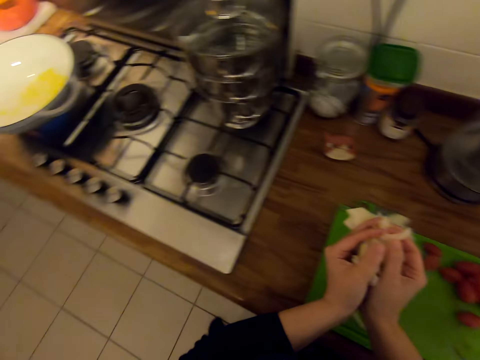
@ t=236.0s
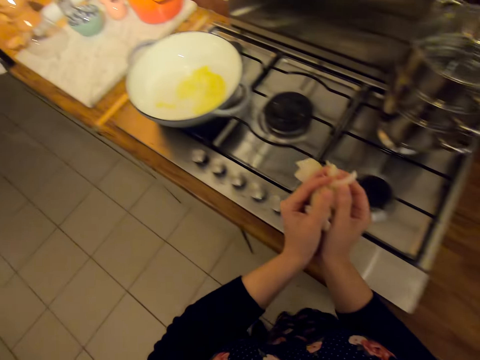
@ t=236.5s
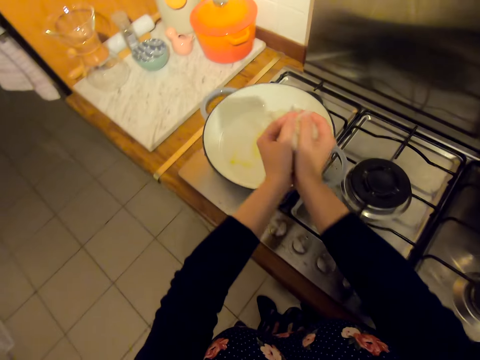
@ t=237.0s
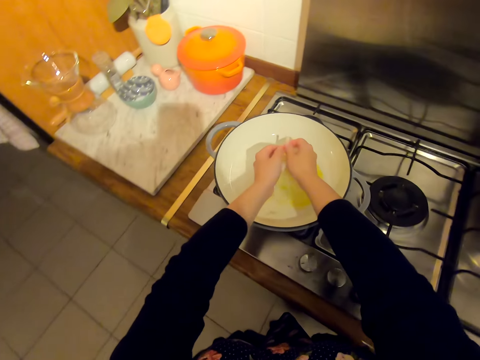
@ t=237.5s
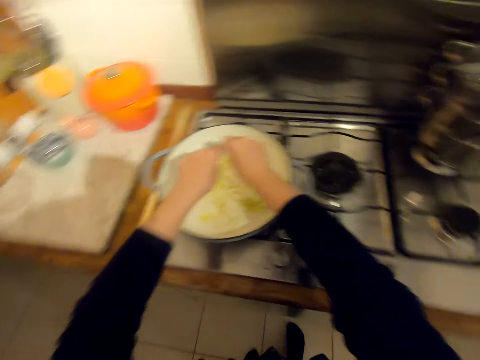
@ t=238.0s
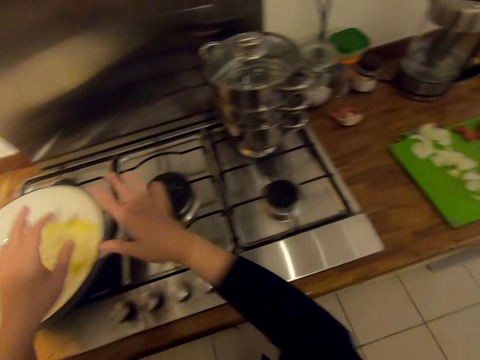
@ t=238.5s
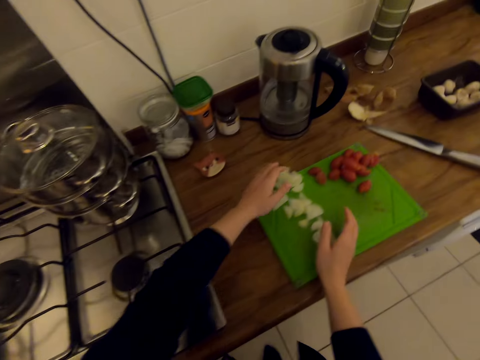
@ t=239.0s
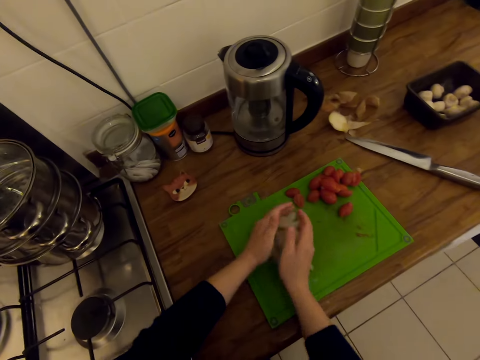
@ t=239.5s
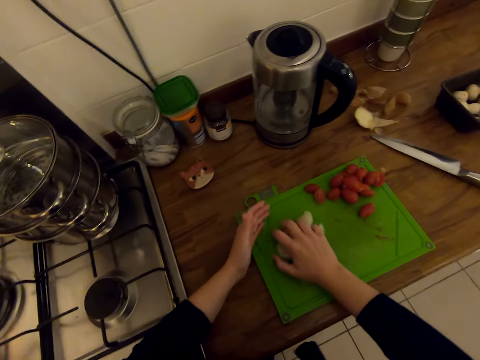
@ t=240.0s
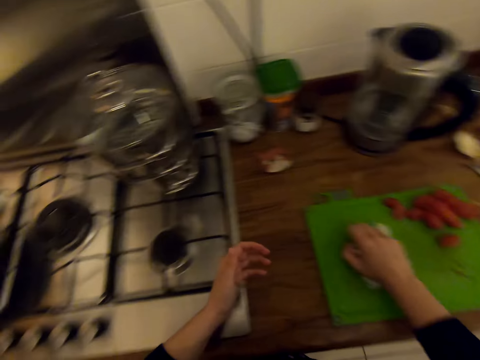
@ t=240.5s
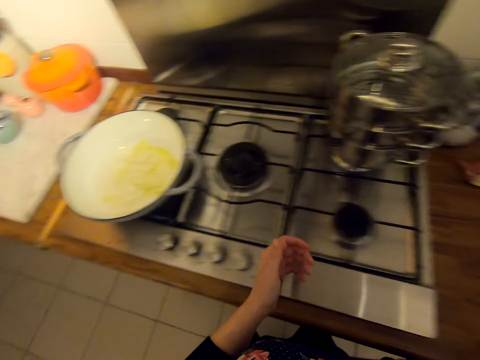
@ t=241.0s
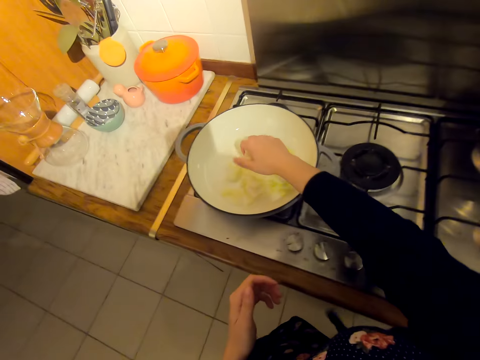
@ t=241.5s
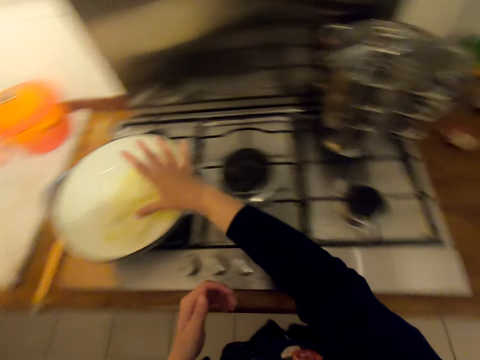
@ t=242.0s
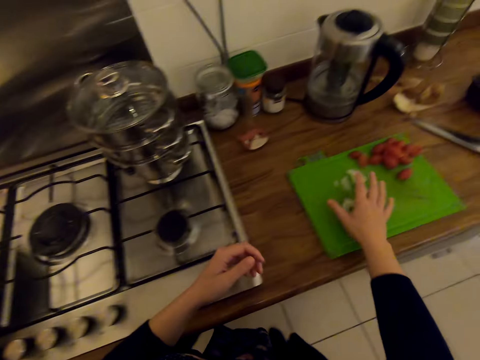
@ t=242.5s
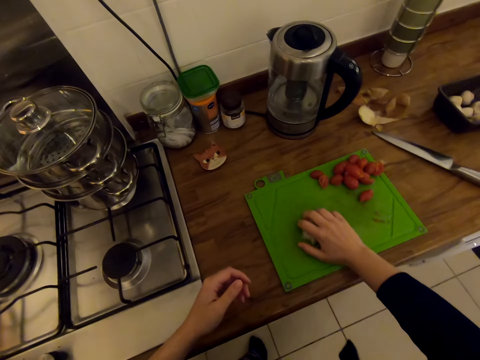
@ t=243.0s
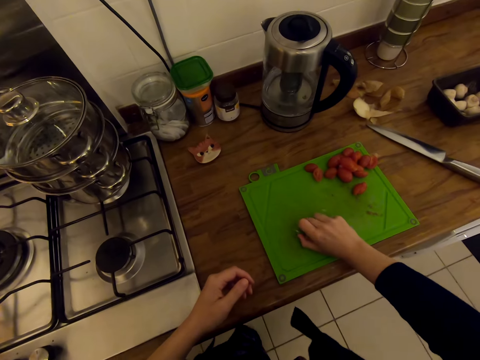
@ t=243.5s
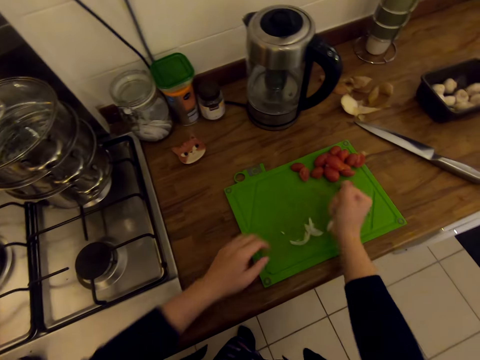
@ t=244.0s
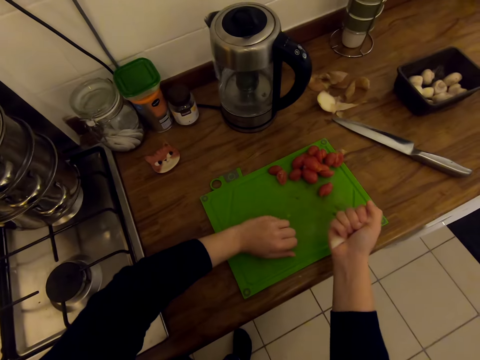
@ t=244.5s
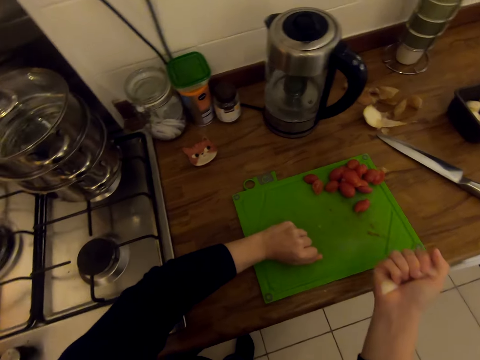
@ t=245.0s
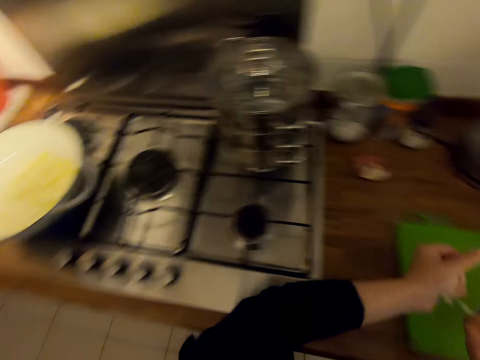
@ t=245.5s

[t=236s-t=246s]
The camera wearer walks to the saucepan. He puts the onions in the saucepan. He turns. He scoops the cut onions on the chopping board with his hands. He turns. He puts the onions in the saucepan. He turns. He scoops more onions on the chopping board with his hands.

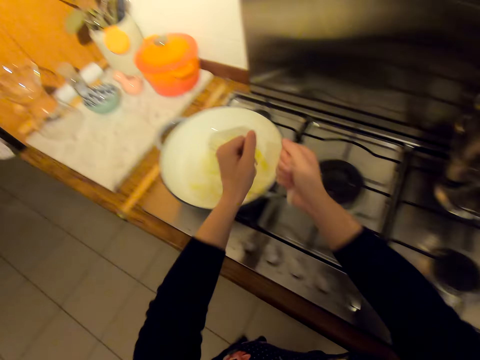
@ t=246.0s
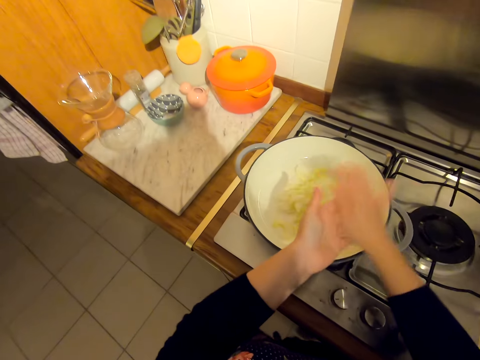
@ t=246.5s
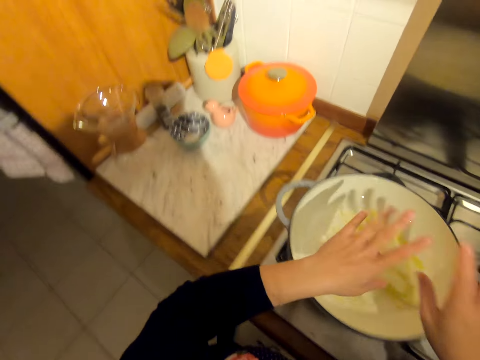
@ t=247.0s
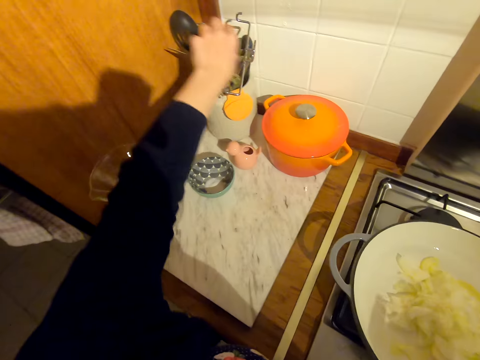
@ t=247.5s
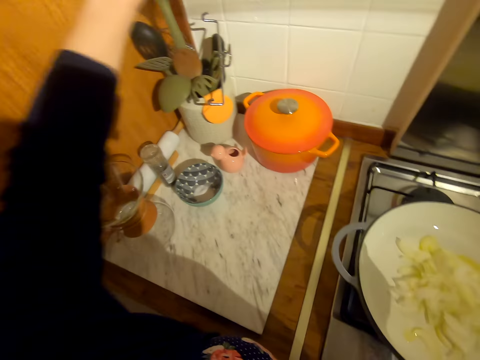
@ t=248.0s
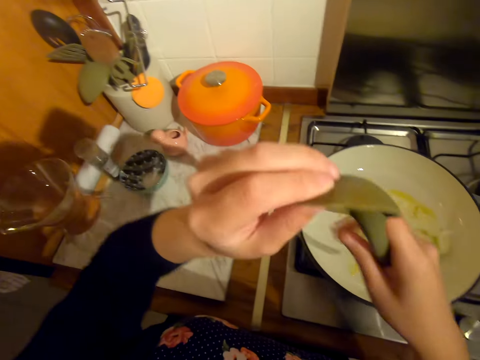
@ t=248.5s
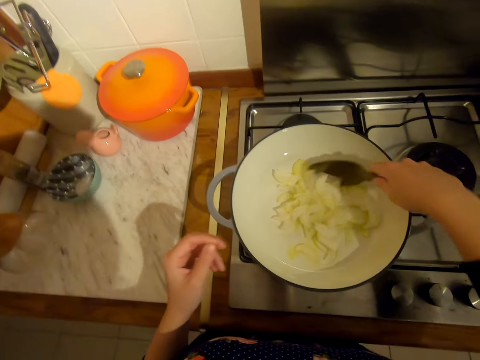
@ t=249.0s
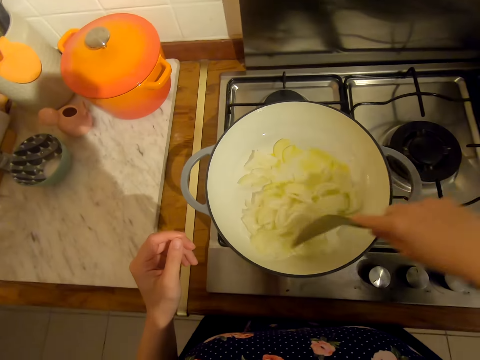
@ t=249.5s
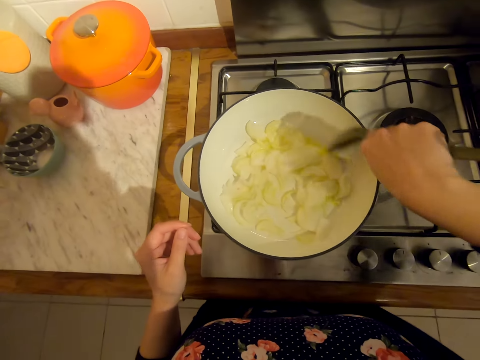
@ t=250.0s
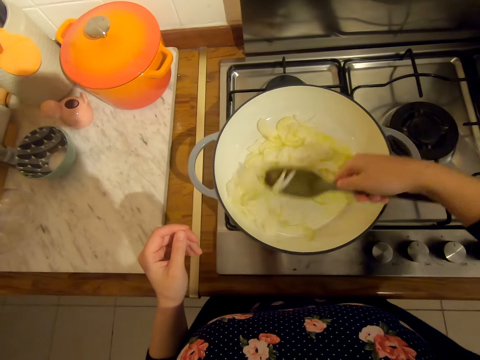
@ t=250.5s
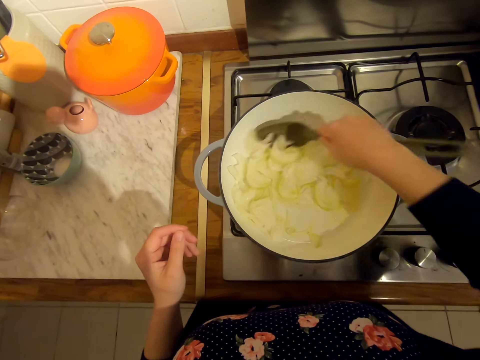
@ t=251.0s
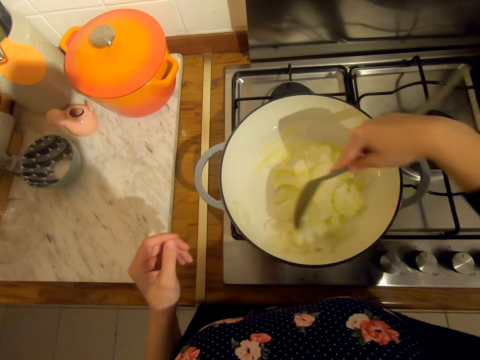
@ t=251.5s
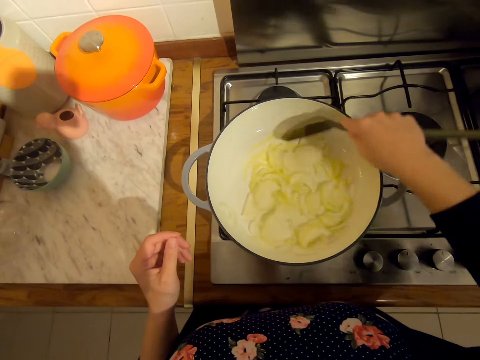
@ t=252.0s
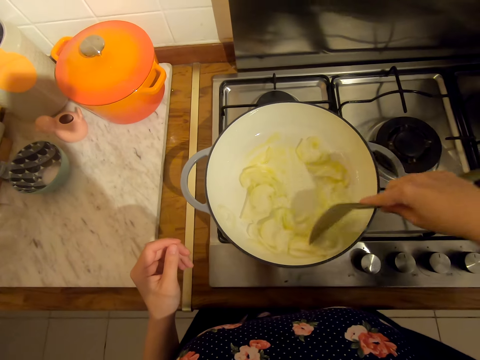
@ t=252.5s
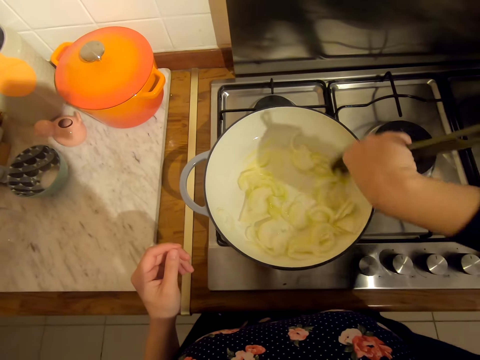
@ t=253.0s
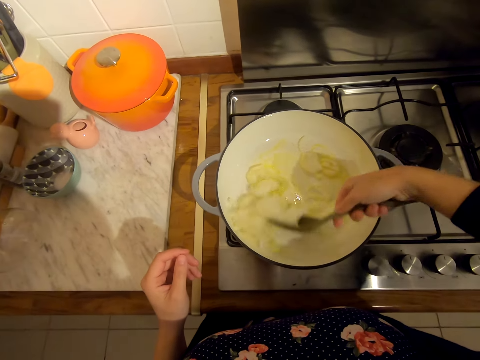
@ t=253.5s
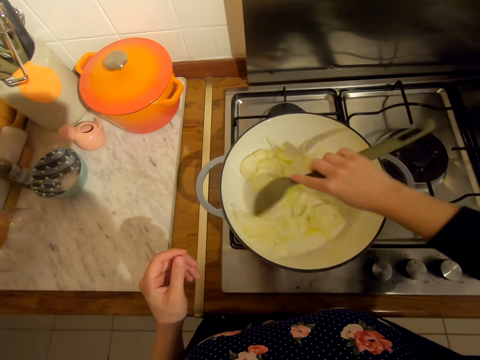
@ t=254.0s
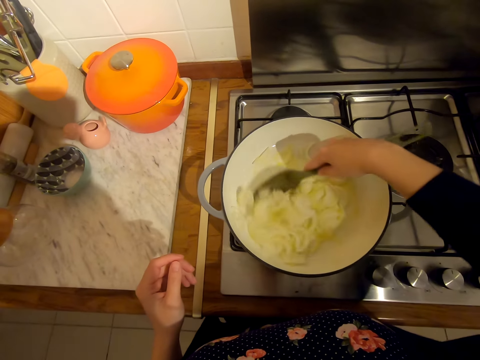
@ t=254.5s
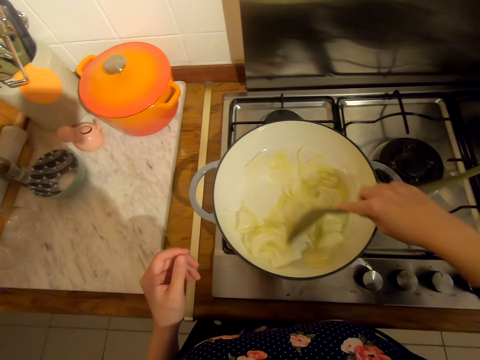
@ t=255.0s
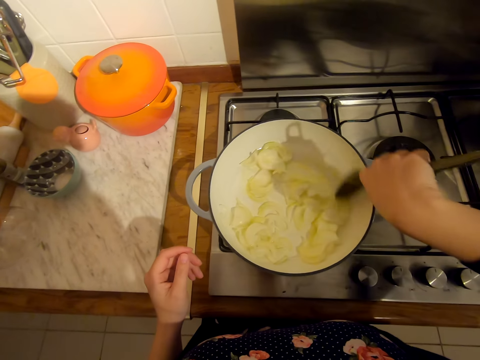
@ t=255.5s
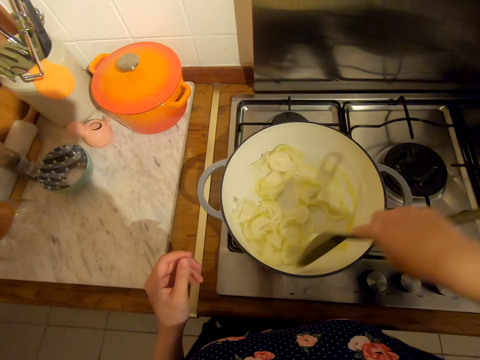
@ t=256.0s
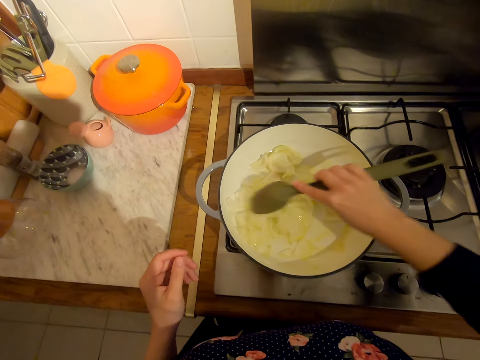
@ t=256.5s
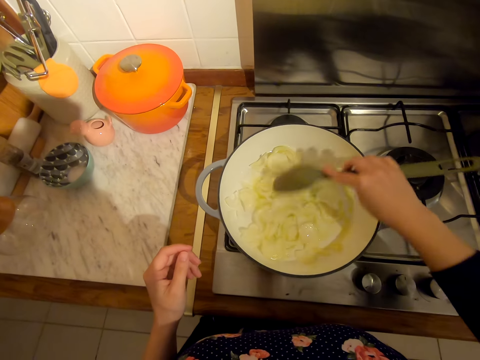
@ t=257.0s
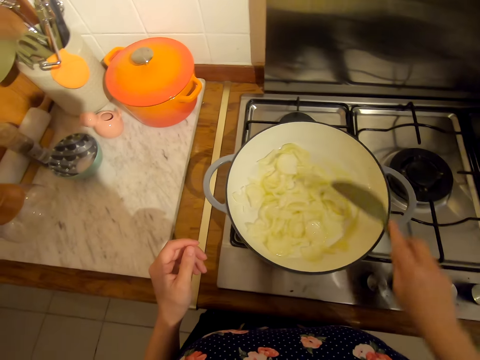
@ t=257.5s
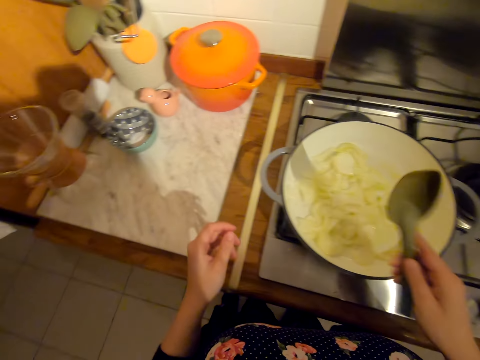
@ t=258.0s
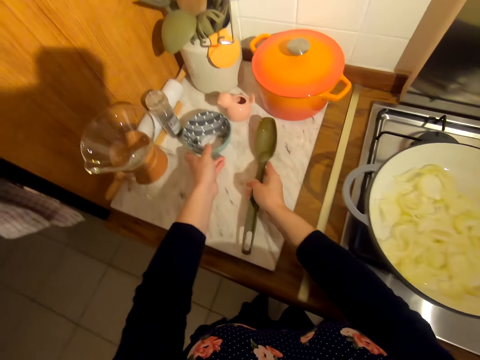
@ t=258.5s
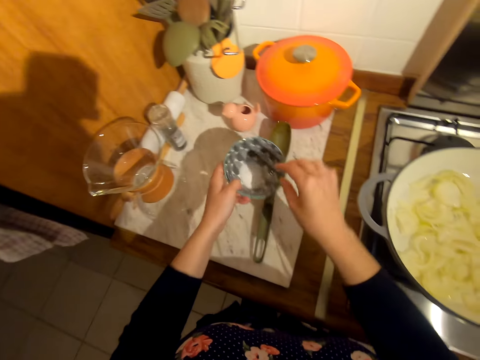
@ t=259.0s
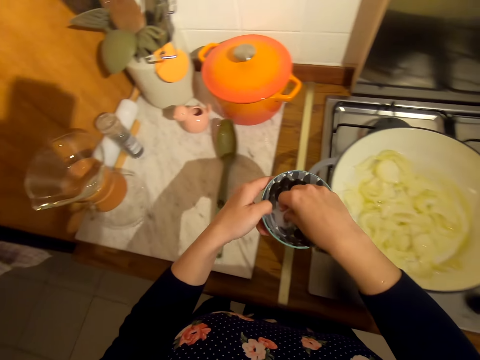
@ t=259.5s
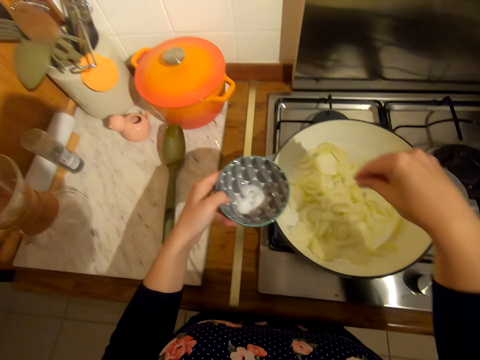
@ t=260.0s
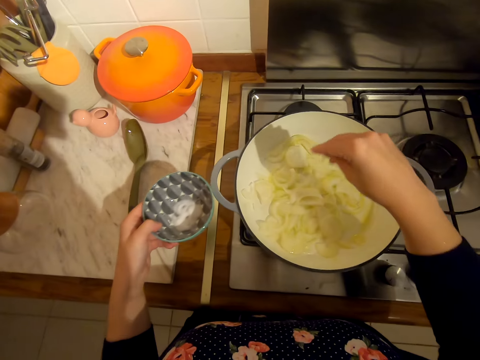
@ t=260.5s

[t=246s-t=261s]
The camera wearer turns. They put the onions in the saucepan. They wipe the onions from the hands. They pick up the serving spoon on the countertop. They stir the onions in the cooking pan with the serving spoon. They put the serving spoon on the countertop. They scoop salt. They add the salt in the onions in the cooking pan.

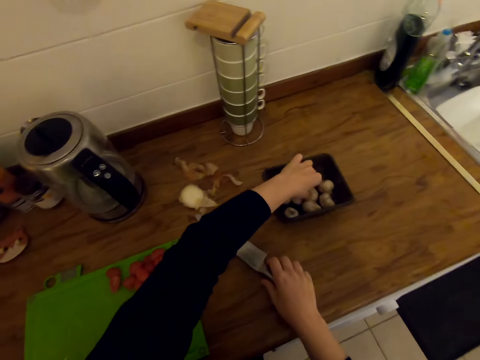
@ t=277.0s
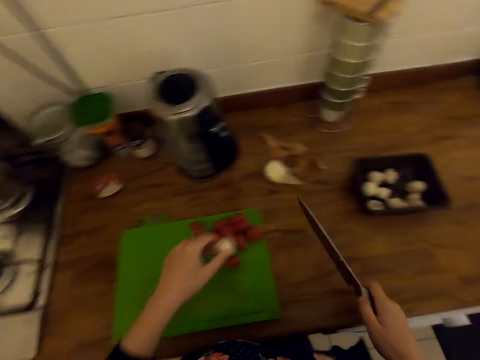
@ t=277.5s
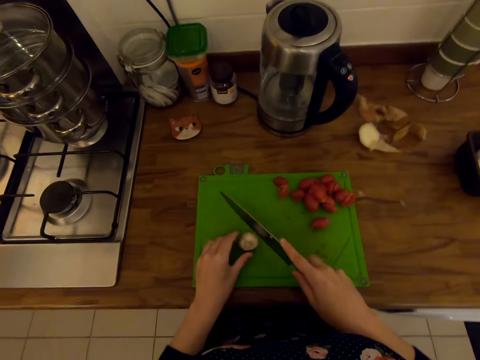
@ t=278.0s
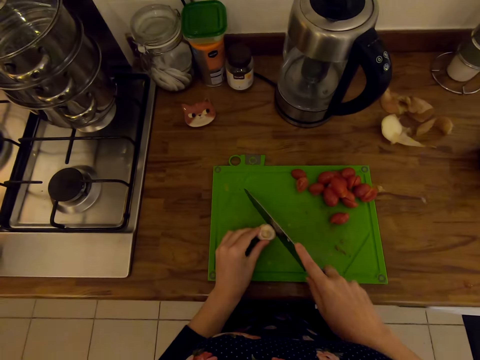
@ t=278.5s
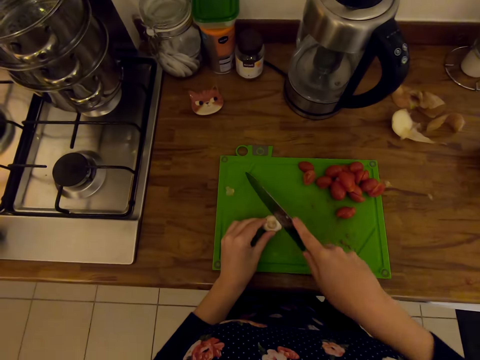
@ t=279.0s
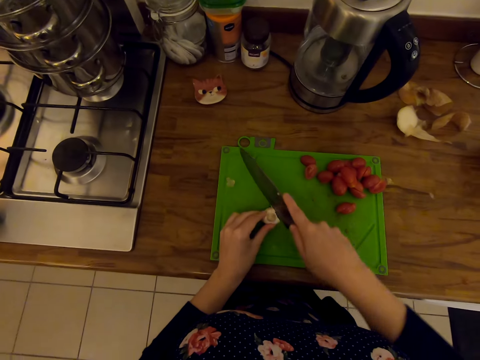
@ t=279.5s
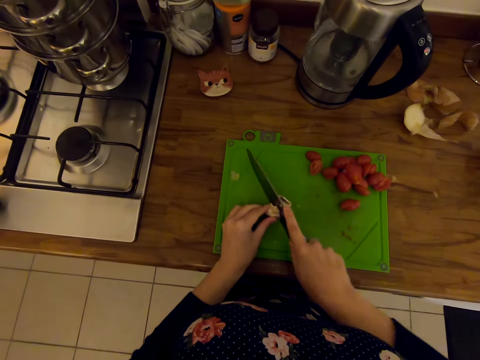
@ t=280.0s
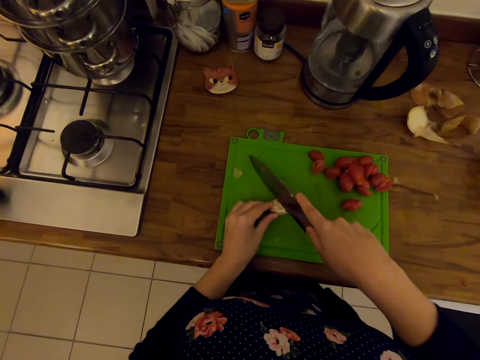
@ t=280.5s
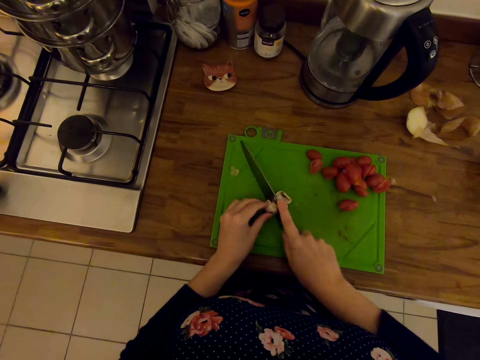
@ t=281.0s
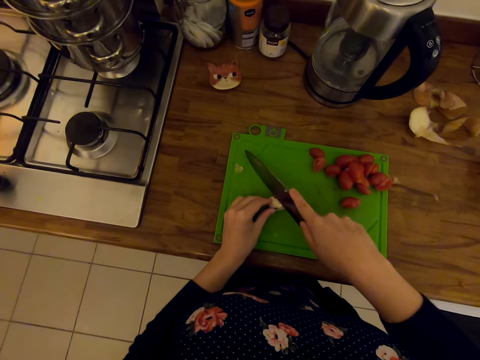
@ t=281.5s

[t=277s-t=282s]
The camera wearer picks up something in the plastic bowl on the countertop. They take the knife. They put the mushroom on the chopping board. They chop the mushroom on the chopping board with the knife.
